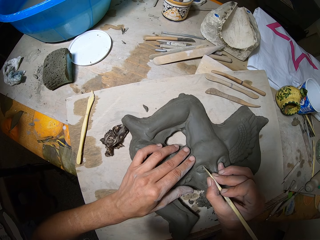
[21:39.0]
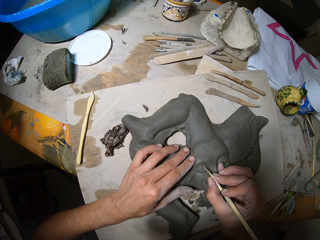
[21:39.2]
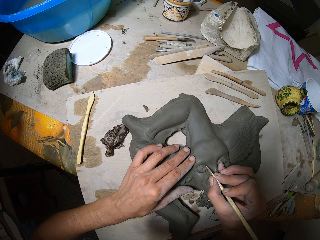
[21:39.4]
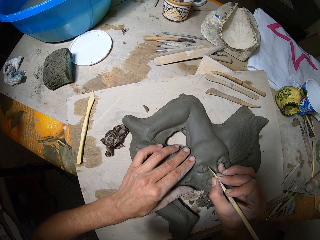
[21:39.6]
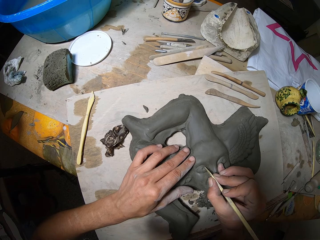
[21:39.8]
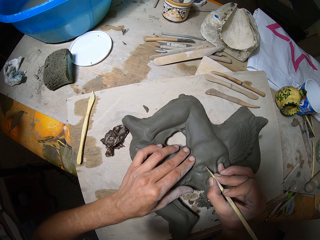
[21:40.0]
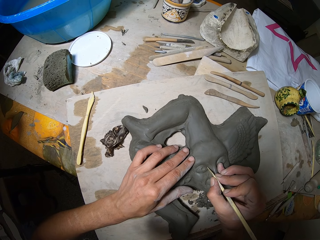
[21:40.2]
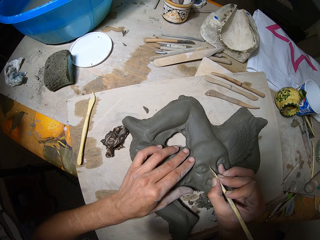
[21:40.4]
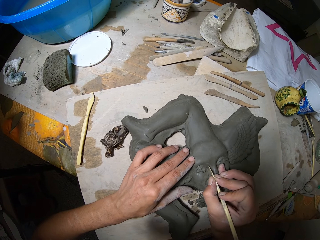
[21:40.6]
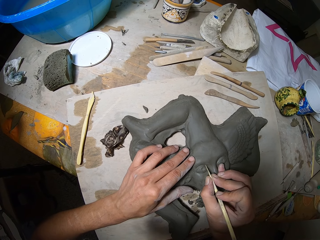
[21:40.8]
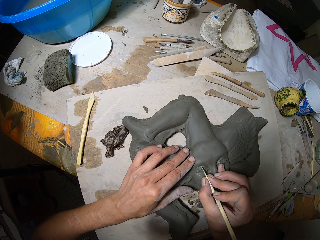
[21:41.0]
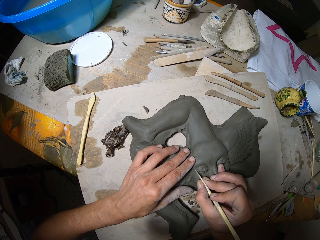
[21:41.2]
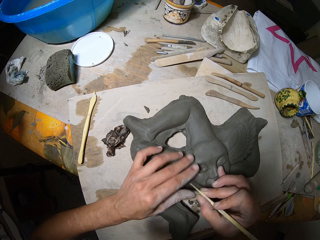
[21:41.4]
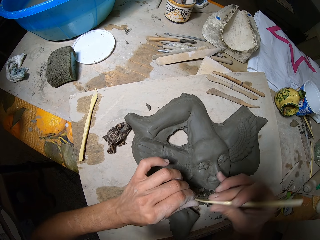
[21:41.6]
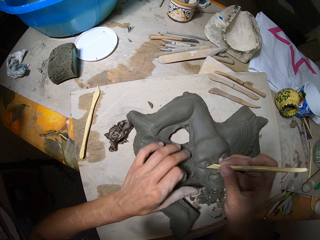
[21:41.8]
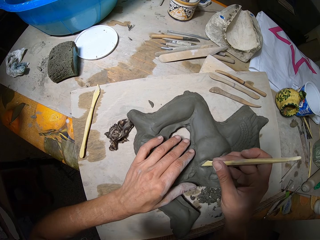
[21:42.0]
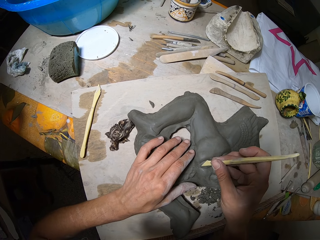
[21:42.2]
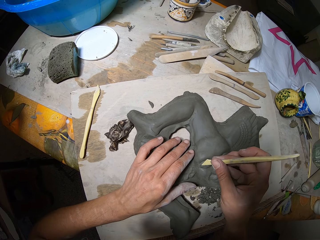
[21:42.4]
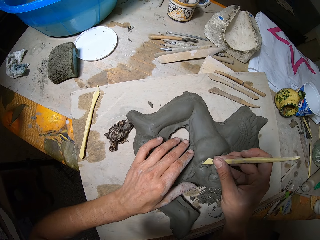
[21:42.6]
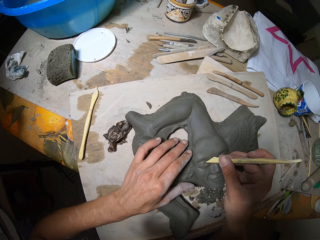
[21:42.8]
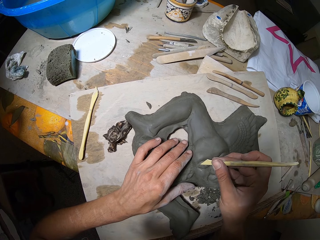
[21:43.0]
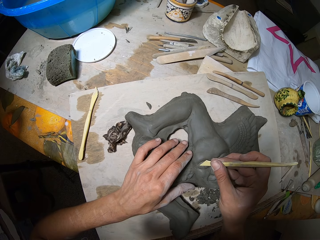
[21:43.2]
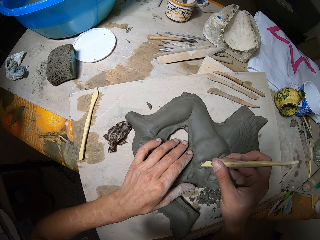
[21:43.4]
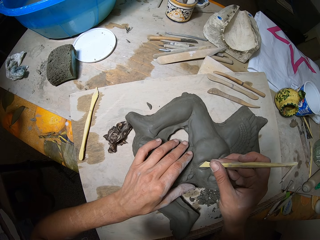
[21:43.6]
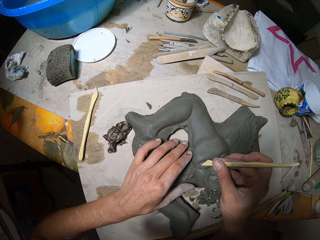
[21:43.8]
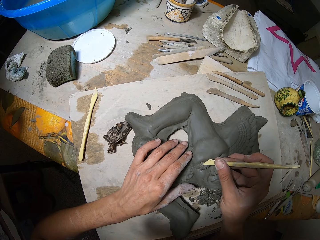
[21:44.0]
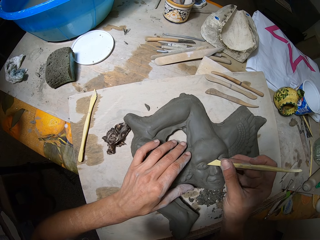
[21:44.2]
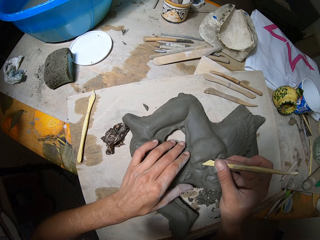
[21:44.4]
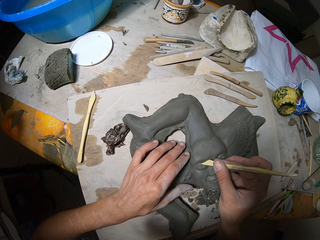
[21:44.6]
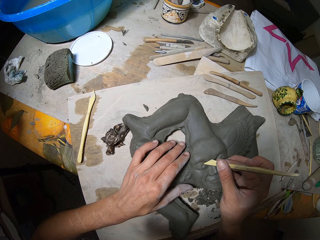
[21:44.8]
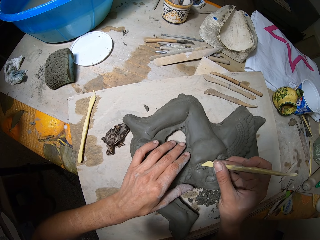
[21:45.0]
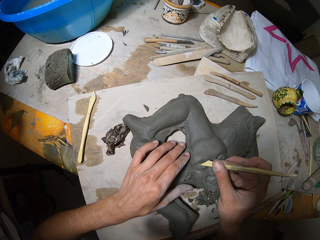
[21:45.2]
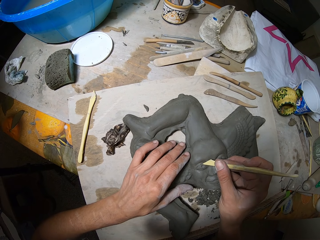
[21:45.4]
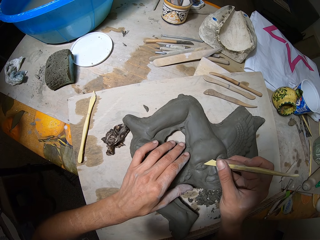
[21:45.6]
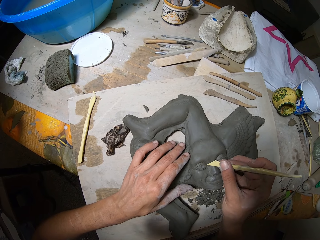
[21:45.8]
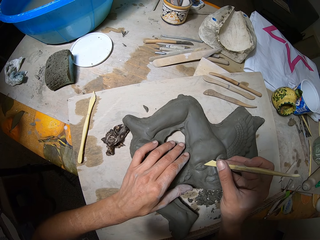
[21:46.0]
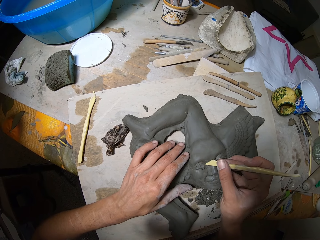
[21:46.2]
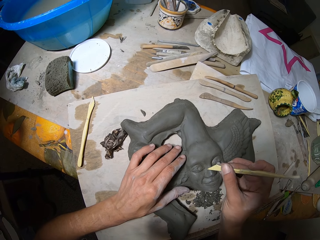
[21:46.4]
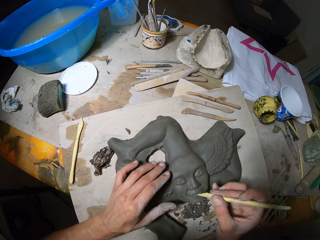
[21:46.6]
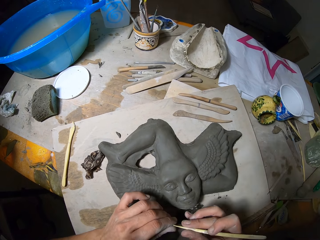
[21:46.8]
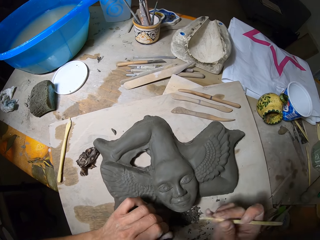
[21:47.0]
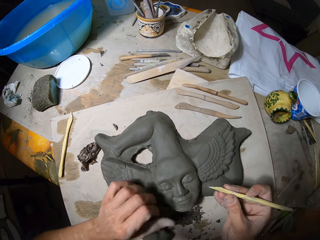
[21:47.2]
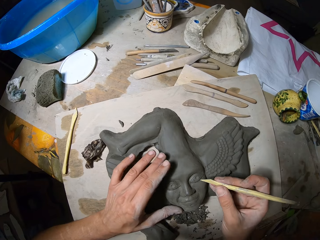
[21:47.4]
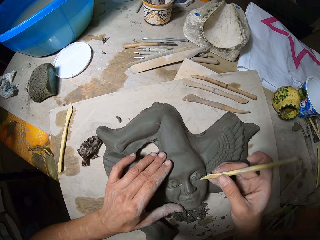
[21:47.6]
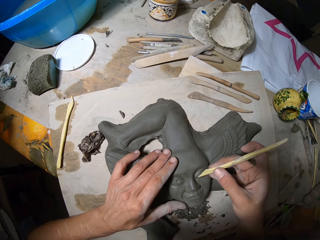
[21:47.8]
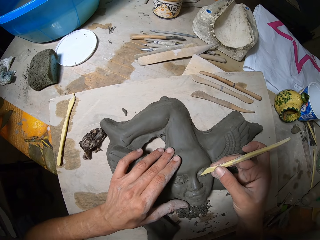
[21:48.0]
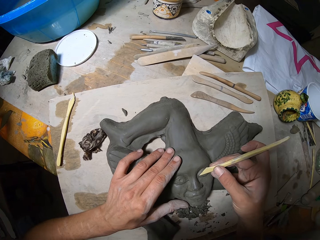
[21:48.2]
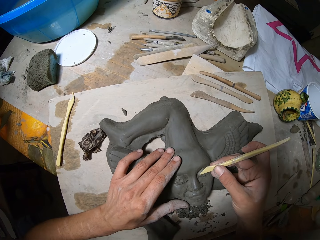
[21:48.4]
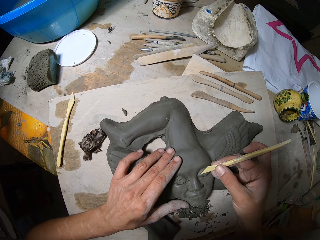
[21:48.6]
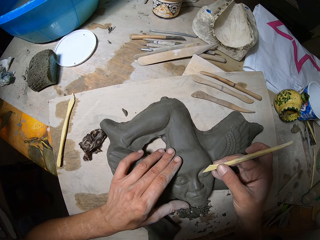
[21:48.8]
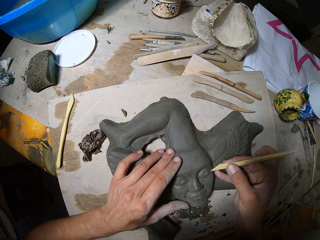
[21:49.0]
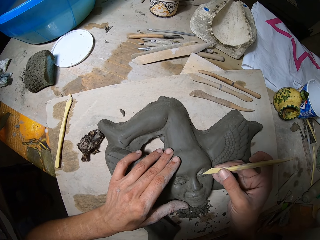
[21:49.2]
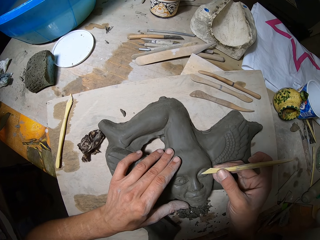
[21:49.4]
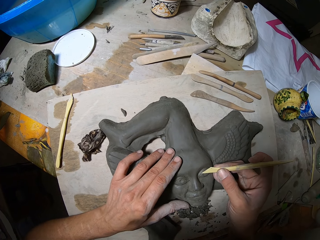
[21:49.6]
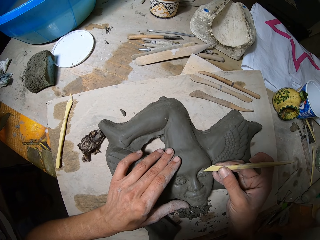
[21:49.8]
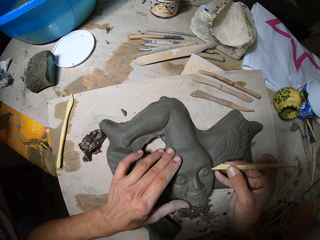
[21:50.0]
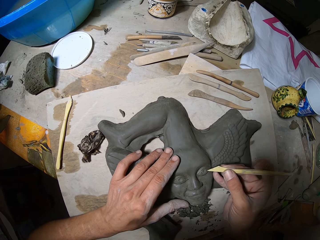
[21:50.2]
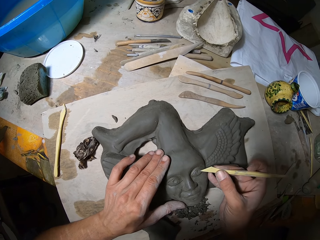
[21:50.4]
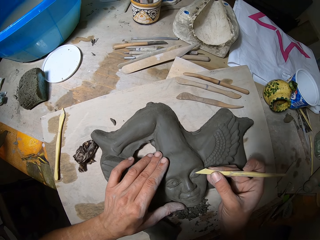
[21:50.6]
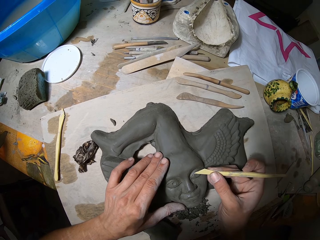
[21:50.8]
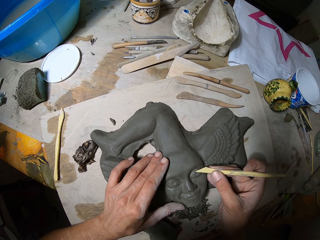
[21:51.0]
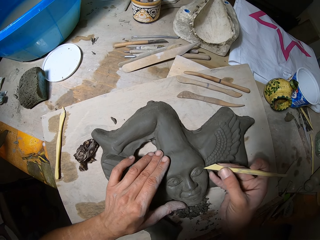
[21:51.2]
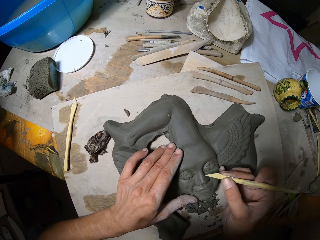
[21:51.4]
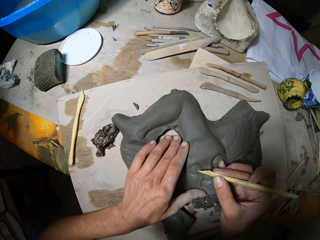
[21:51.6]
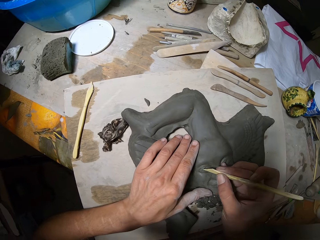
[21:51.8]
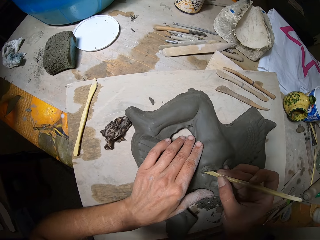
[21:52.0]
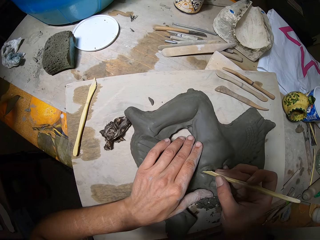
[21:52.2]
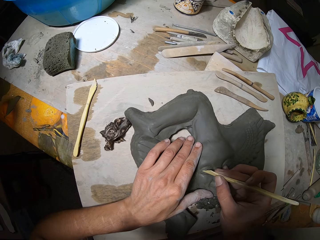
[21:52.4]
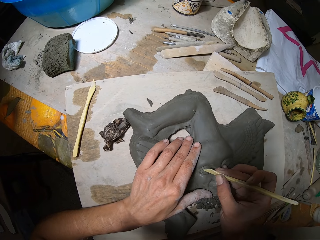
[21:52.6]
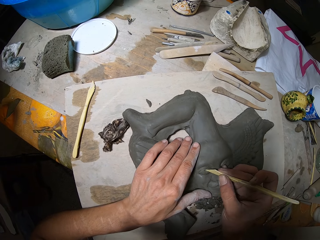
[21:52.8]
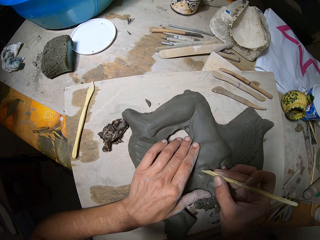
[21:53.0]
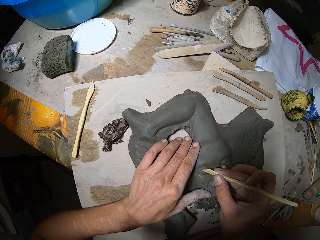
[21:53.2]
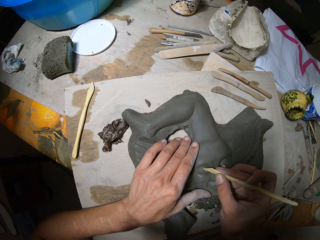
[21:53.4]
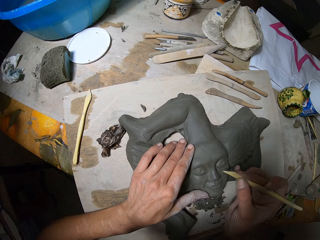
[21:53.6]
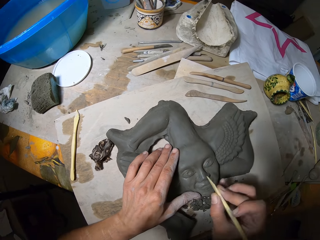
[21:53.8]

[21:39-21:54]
The camera wearer carves the pottery clay with the clay carving tool in his right hand. He removes pieces of clay from the clay carving tool with his left hand. He carves the pottery clay with the clay carving tool in his right hand. He removes pieces of clay from the clay carving tool with his left hand. He carves the pottery clay with the clay carving tool in his right hand.

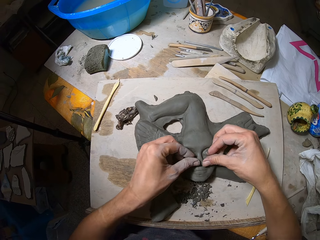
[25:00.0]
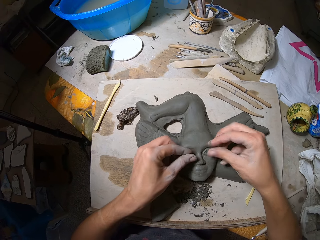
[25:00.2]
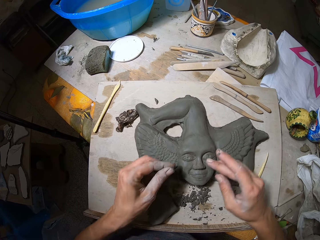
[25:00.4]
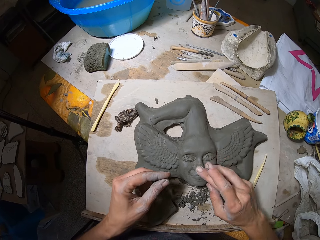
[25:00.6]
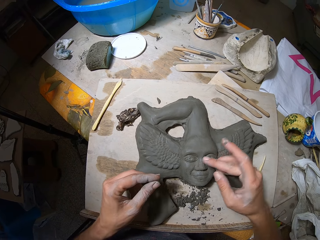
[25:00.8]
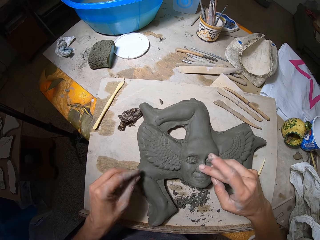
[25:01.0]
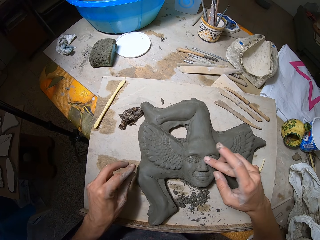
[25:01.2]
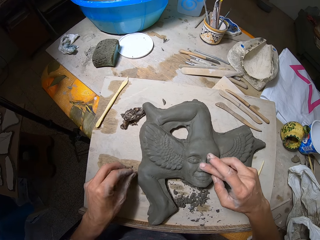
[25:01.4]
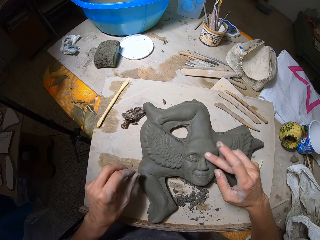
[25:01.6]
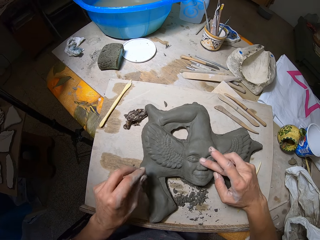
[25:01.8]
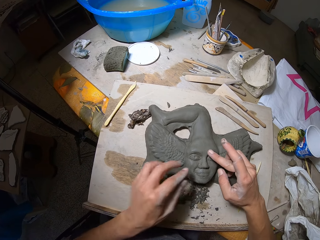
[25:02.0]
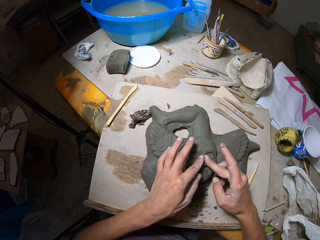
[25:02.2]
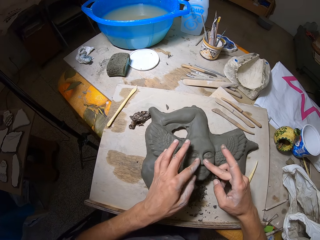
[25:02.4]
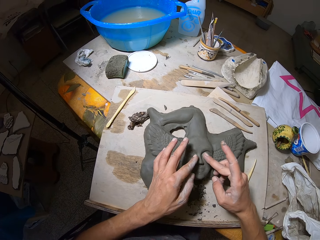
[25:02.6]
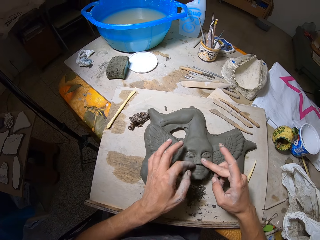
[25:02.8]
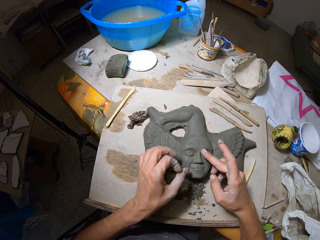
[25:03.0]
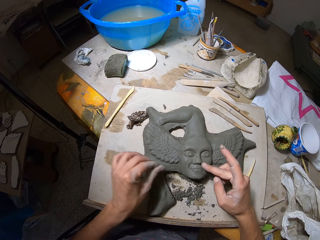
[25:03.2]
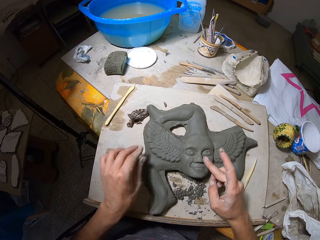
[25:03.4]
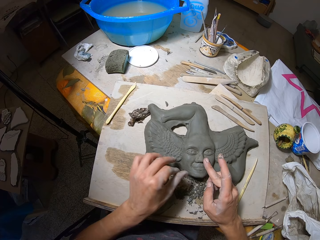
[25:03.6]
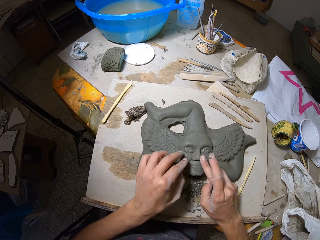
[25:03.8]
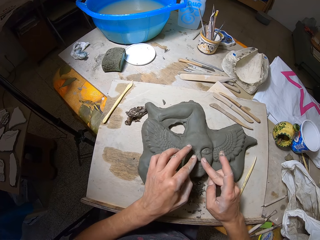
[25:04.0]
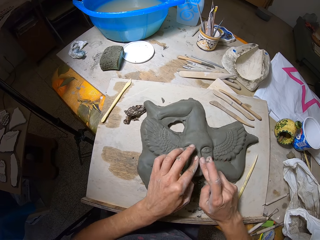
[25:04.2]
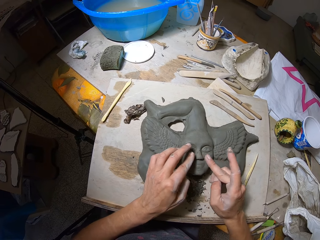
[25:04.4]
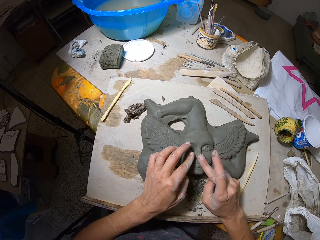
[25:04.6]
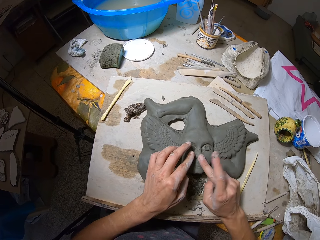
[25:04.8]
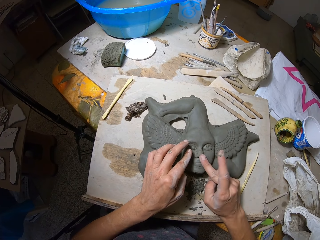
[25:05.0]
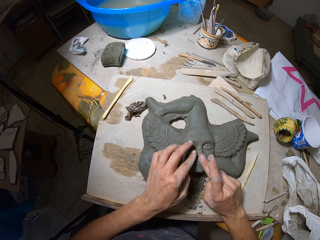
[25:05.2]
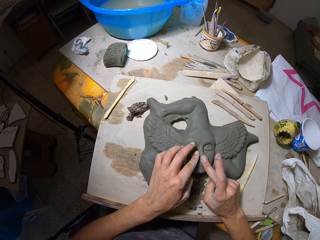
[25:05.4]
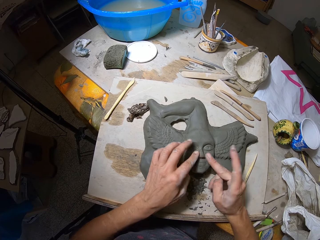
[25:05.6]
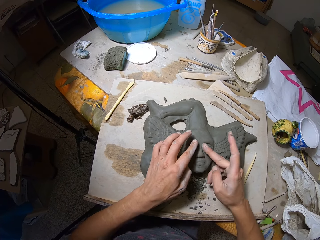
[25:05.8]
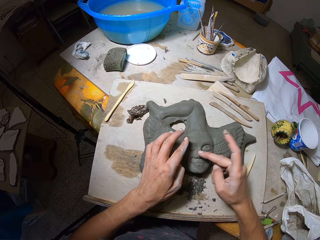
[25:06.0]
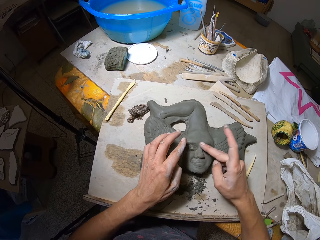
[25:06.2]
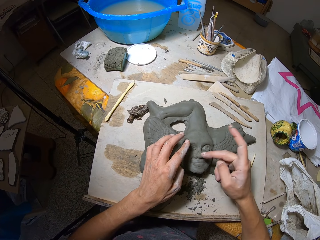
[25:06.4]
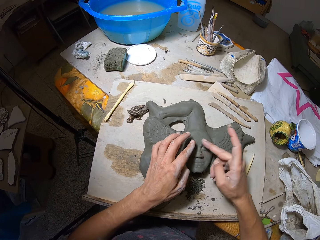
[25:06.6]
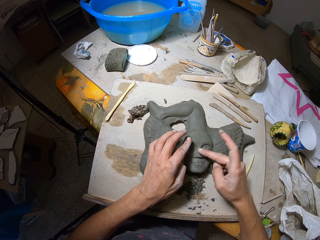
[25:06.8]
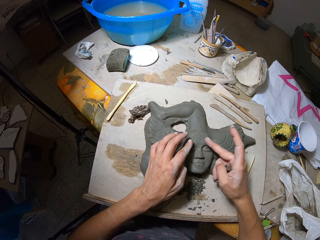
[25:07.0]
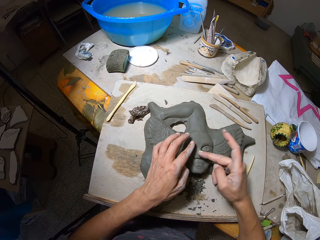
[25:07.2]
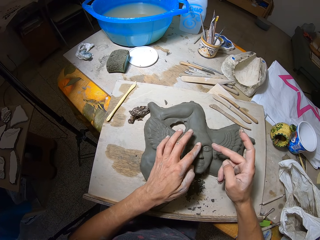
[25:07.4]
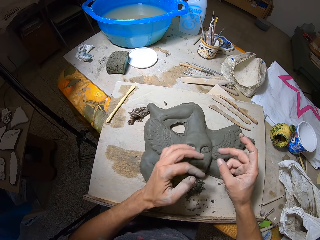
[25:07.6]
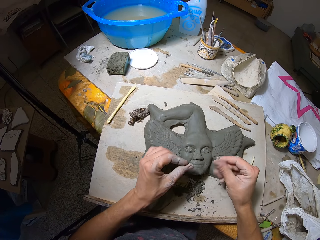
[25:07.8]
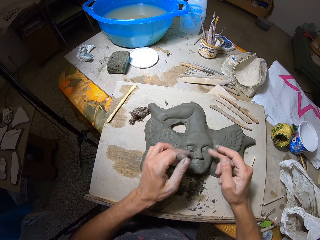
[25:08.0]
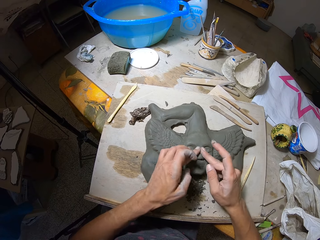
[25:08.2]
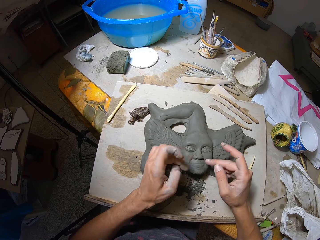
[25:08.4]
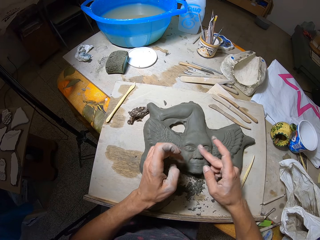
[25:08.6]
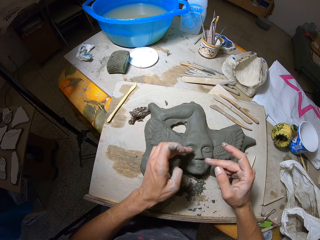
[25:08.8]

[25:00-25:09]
The camera wearer smoothens the artwork with his right hand. He smoothens the artwork with his hands. He flicks off clay from his left hand. He smoothens the artwork with his hands.
